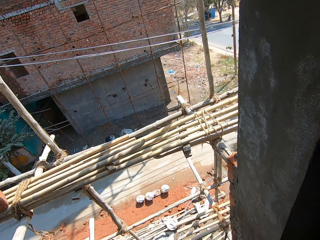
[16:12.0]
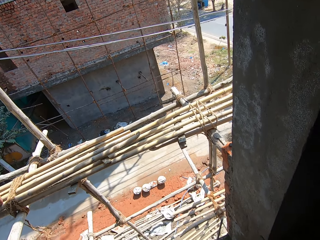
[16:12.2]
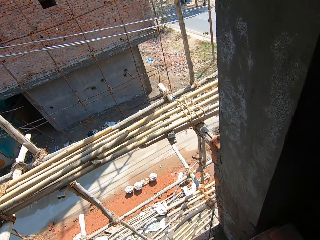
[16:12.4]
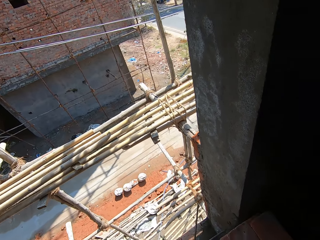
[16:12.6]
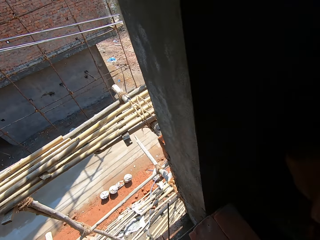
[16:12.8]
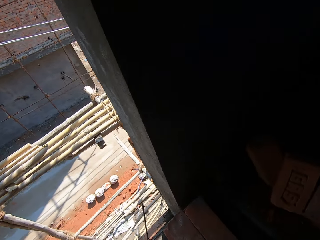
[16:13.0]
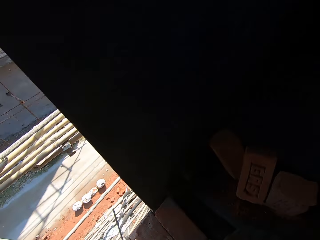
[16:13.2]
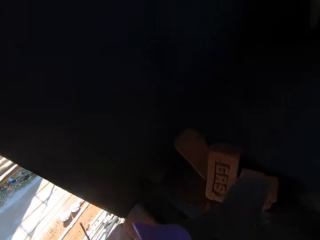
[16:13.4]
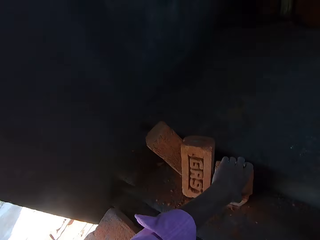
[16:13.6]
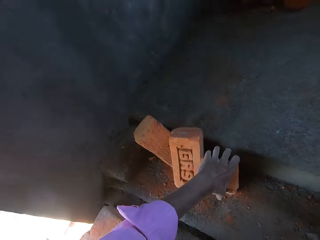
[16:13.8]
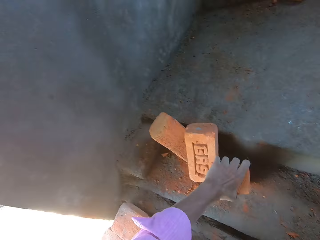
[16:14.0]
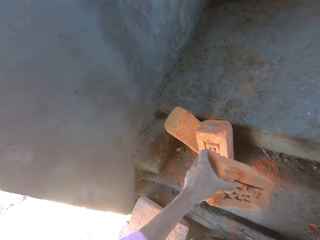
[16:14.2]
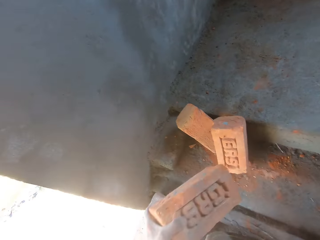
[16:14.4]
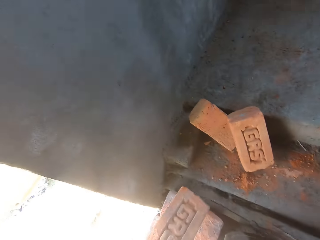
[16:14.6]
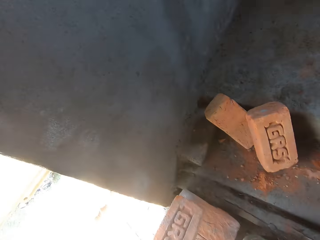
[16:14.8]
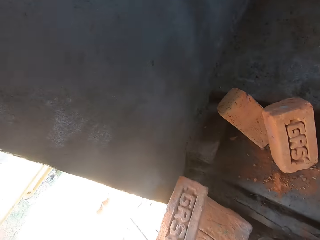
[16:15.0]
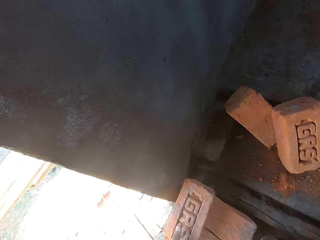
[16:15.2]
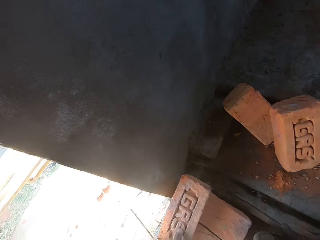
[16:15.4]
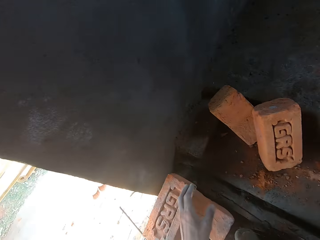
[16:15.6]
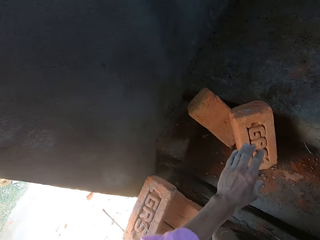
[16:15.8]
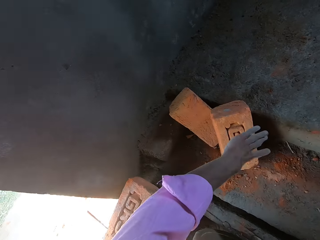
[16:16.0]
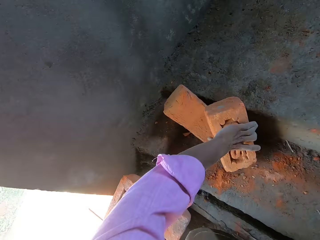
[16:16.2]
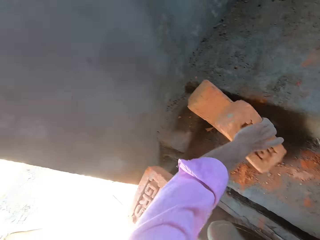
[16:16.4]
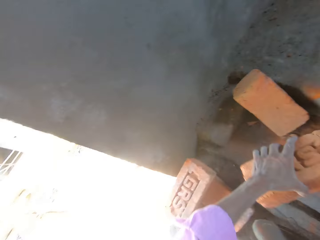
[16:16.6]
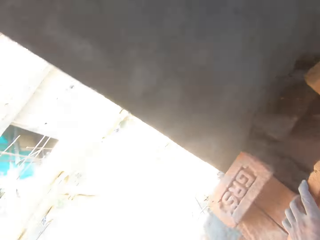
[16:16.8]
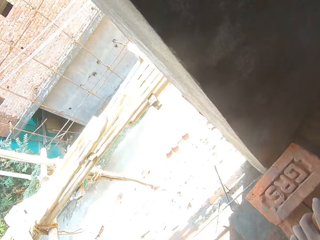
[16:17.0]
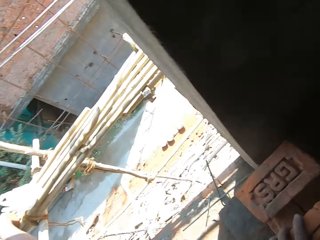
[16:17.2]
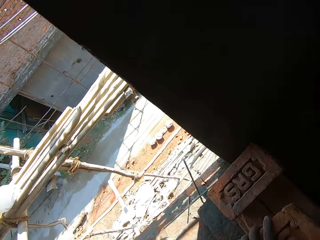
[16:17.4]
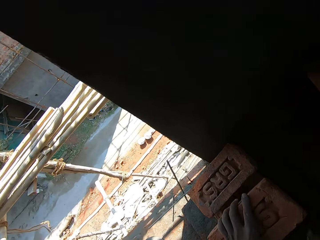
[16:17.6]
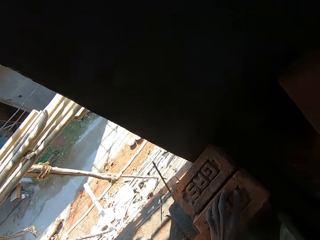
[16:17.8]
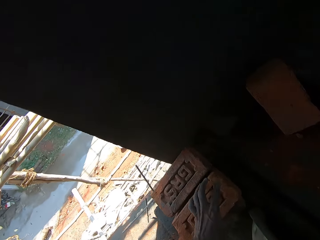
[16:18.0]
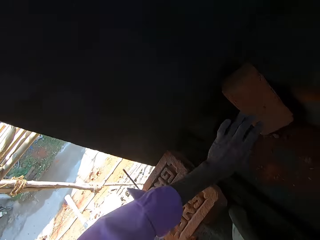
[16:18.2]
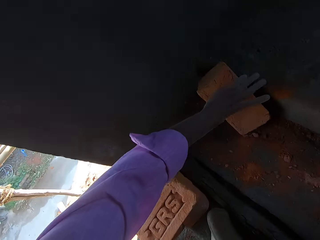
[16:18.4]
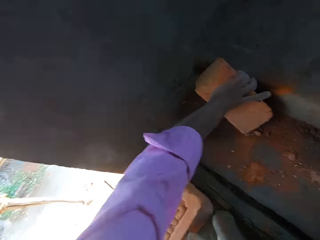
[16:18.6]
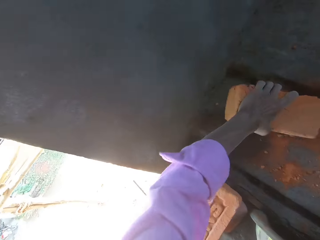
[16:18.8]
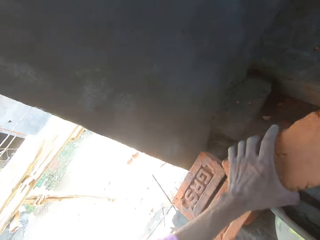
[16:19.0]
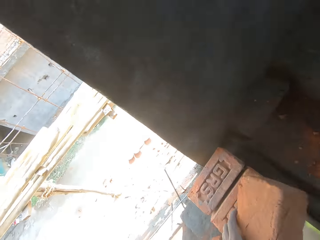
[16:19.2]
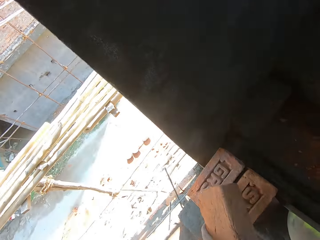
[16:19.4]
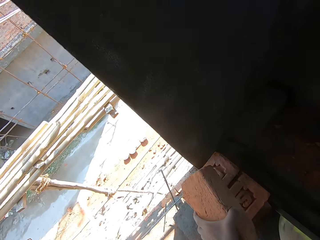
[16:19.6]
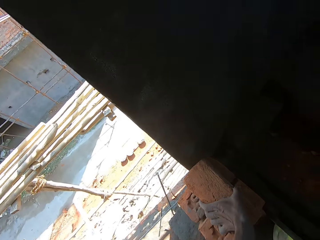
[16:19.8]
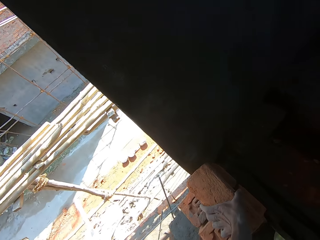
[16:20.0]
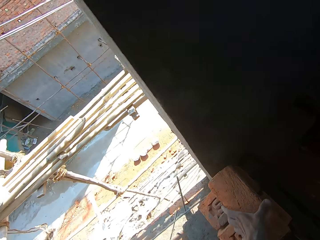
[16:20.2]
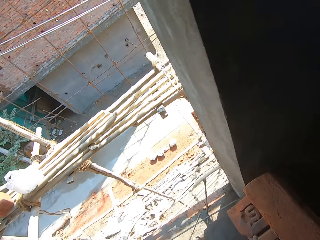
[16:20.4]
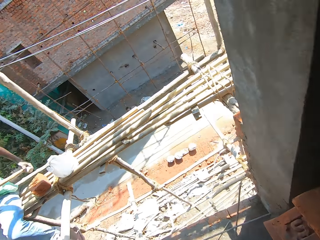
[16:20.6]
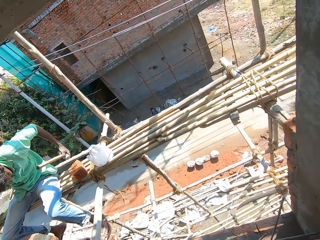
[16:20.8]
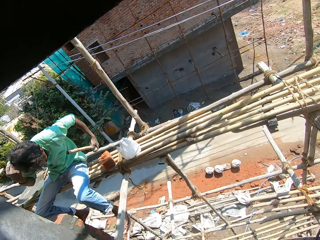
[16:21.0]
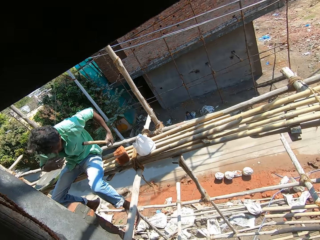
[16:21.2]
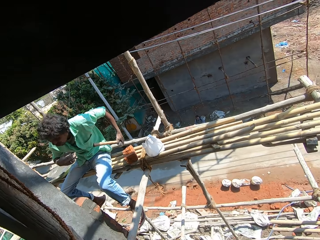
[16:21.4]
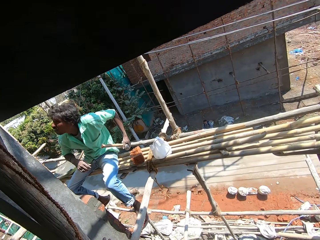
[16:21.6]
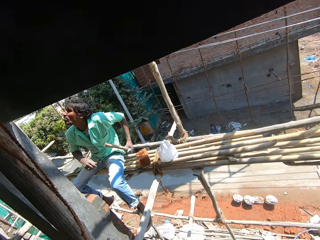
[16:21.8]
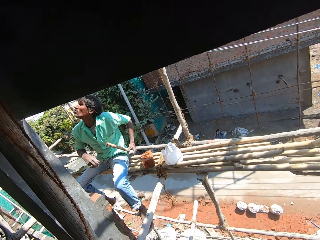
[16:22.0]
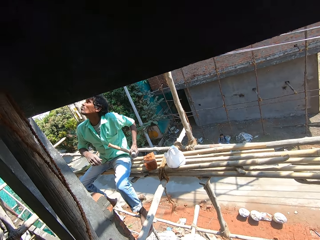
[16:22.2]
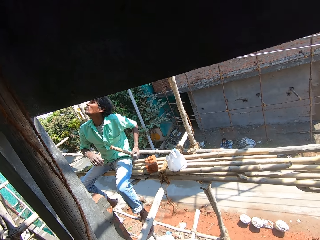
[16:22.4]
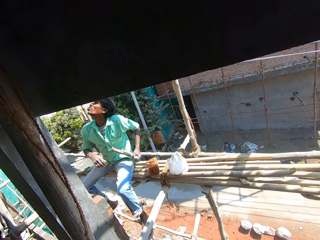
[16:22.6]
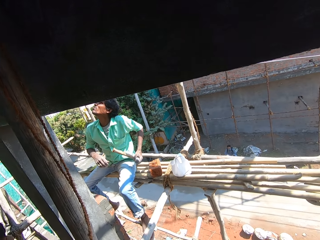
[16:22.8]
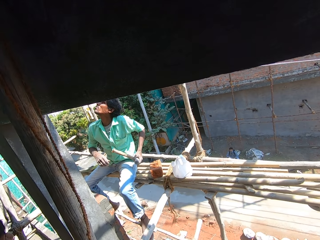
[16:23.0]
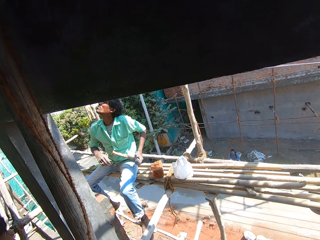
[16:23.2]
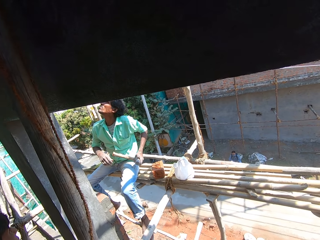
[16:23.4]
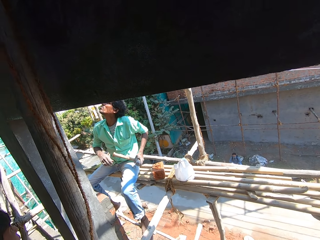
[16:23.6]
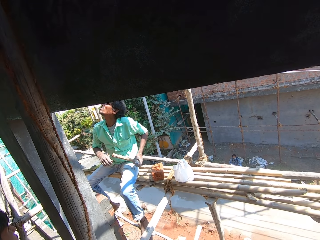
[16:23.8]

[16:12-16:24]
The camera wearer picks up a brick. They put the brick down. They pick up a brick. They put the brick down. They pick up a brick. They put the brick down. They look around.

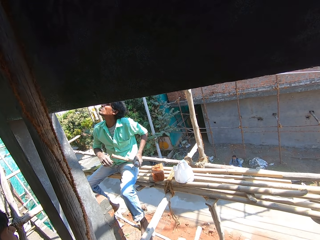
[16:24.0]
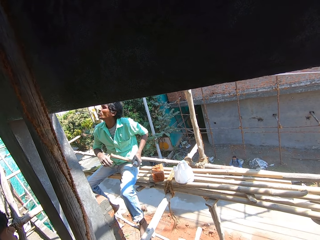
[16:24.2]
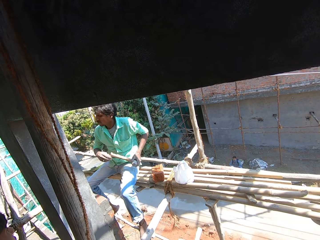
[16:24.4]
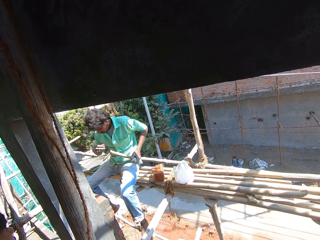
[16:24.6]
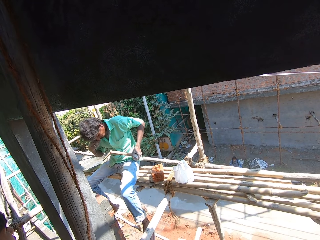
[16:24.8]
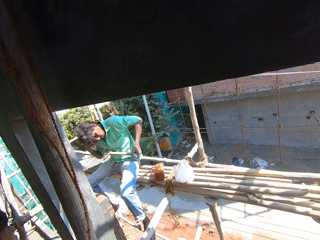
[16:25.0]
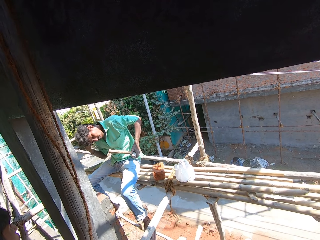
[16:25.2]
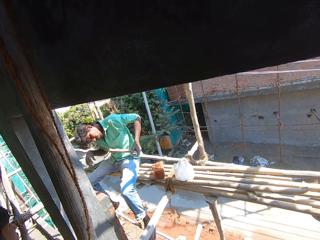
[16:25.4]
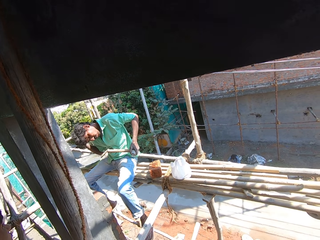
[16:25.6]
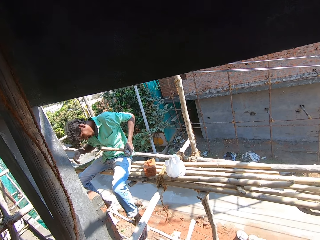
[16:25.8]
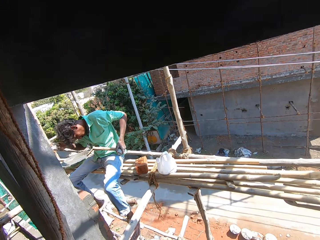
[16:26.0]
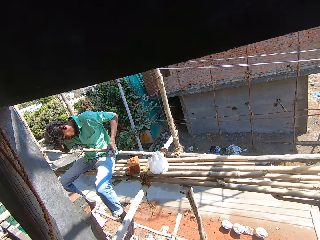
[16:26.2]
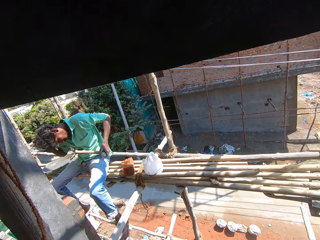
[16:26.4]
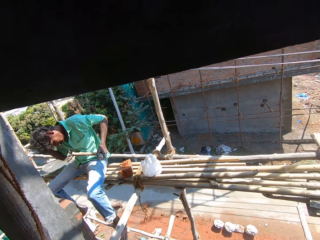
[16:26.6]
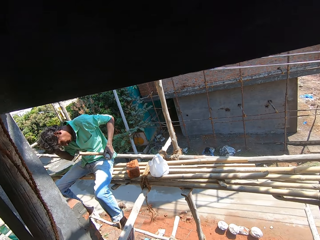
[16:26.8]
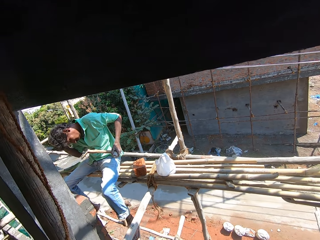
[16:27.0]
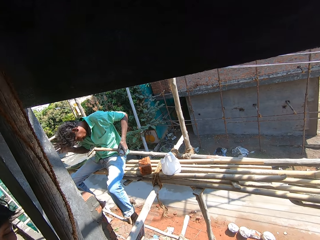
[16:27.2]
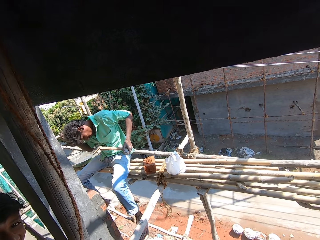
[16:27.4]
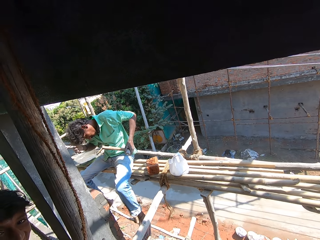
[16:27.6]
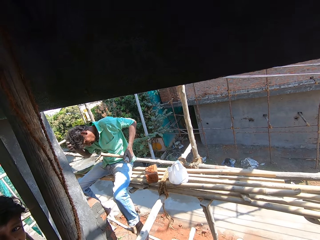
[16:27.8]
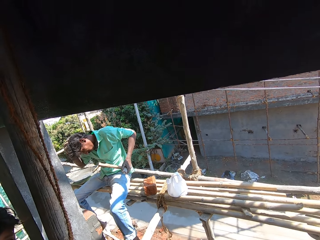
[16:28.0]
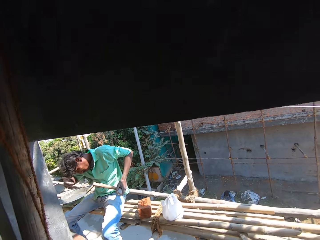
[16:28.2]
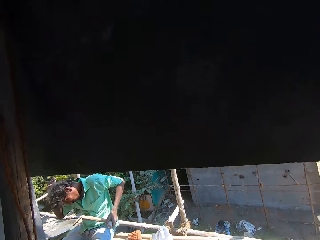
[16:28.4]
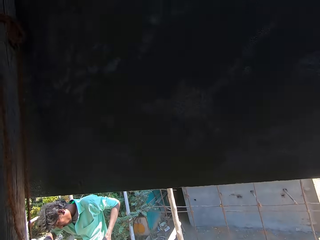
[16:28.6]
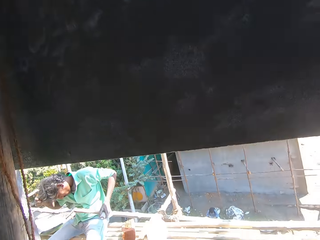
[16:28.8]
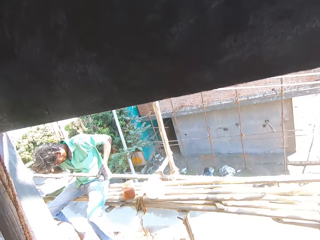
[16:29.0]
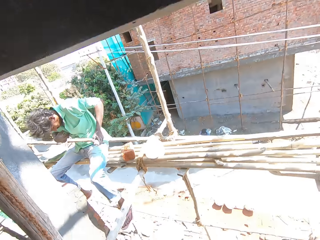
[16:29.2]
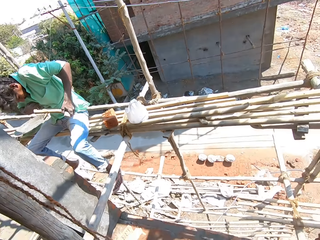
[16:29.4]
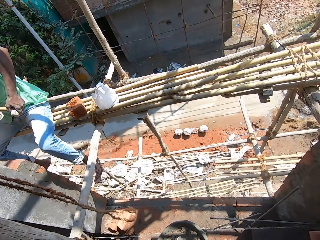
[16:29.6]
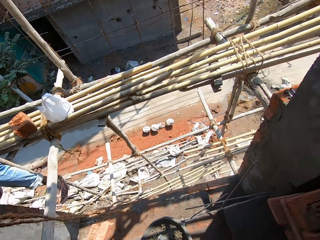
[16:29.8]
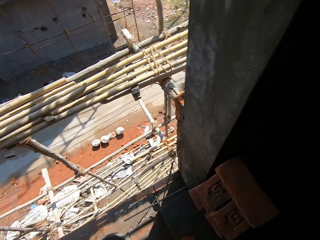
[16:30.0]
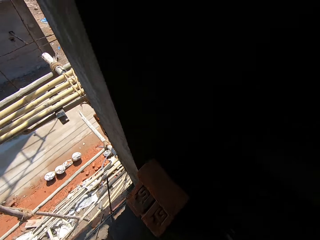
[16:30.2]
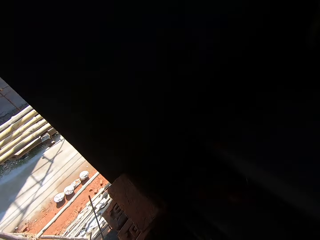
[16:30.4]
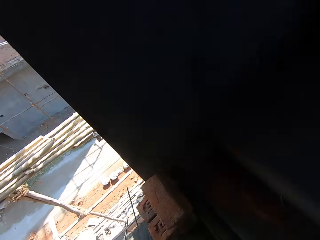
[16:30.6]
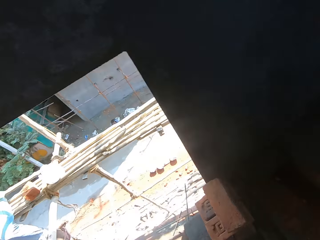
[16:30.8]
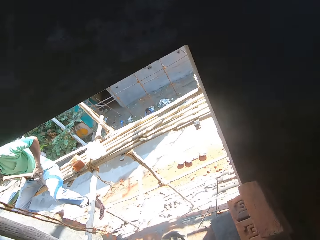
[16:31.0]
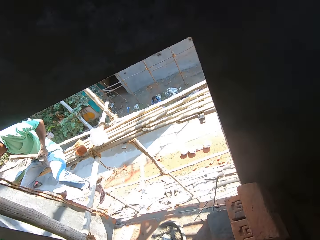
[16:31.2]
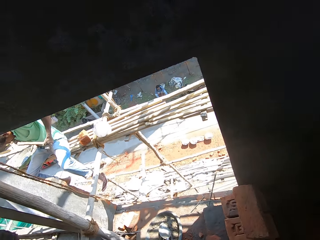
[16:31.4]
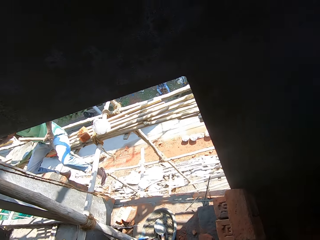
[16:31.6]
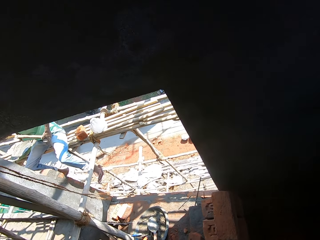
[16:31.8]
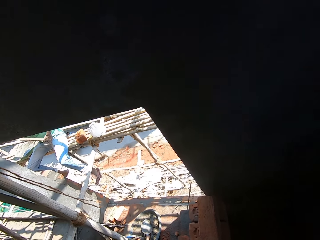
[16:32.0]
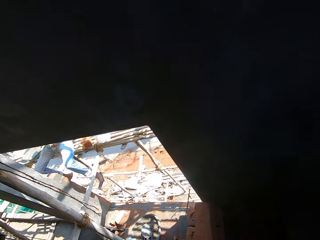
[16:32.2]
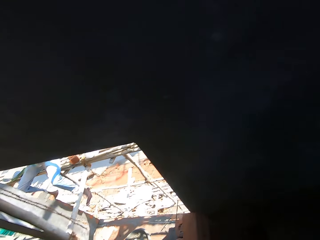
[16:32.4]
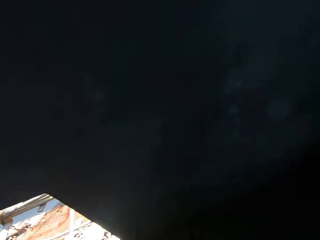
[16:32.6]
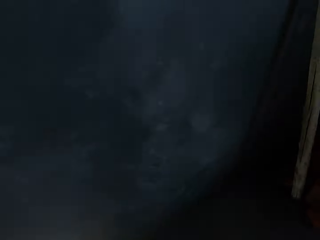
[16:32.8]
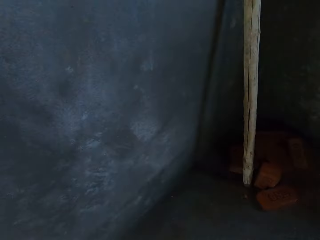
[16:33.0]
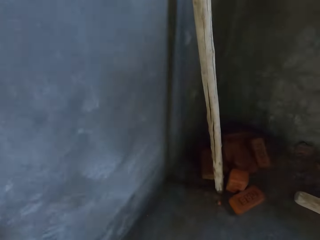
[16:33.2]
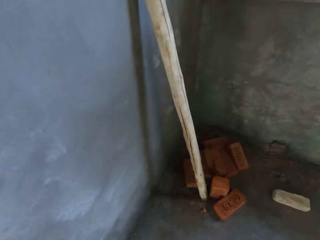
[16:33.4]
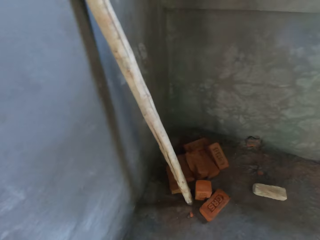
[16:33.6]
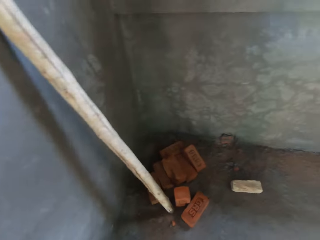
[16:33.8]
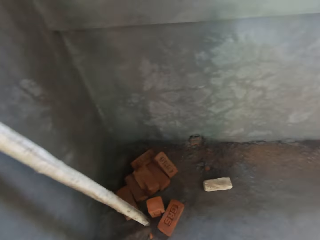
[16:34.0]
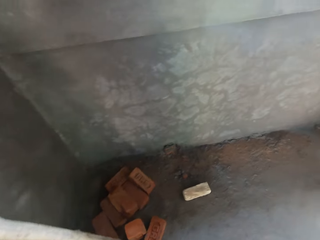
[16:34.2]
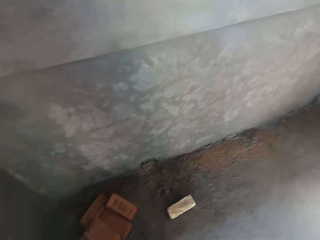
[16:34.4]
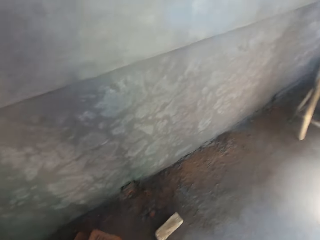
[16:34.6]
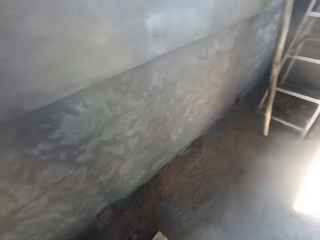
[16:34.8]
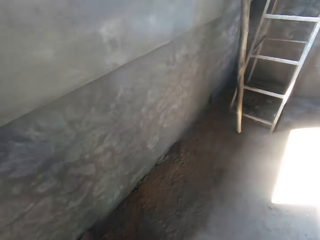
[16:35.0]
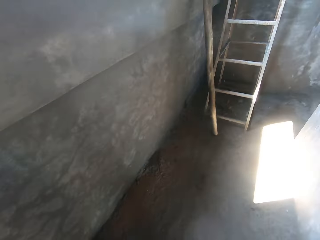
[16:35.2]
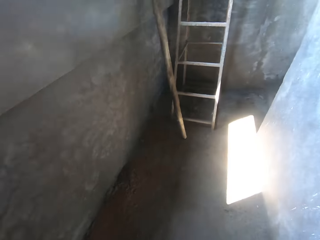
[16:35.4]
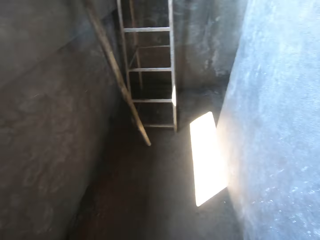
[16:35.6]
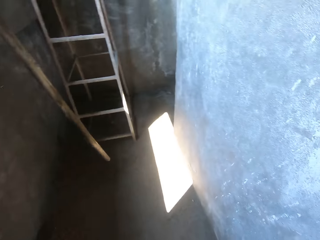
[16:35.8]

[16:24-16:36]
A man looks up. The man clears hair. The camera wearer goes up the stairs.
